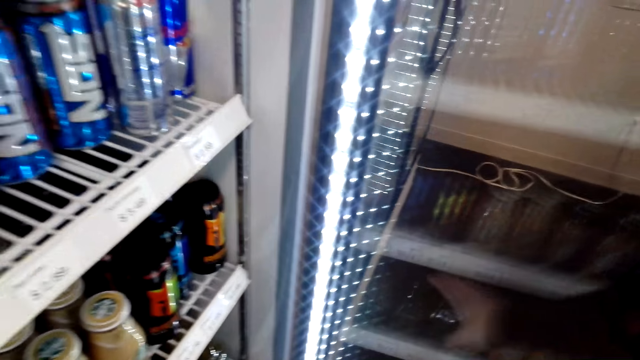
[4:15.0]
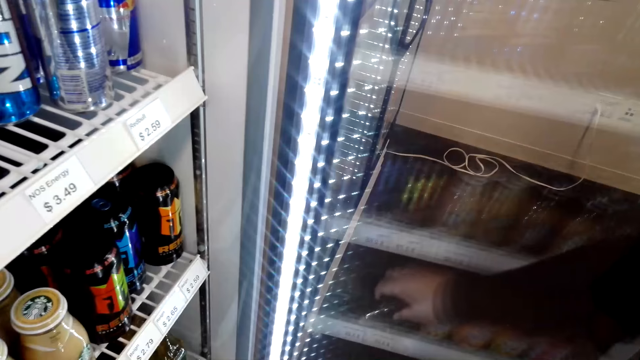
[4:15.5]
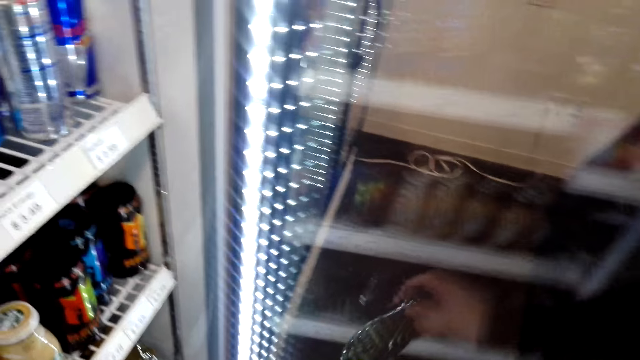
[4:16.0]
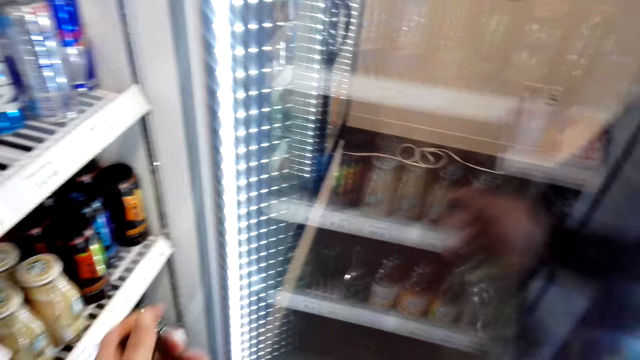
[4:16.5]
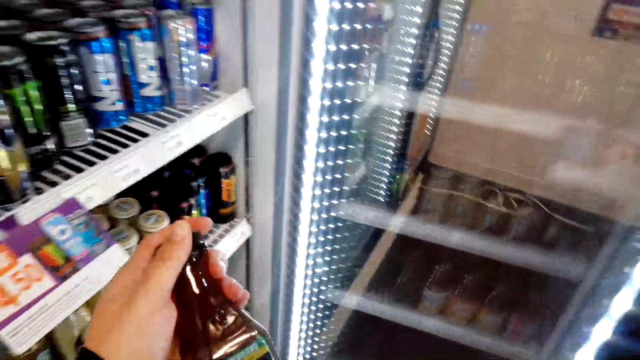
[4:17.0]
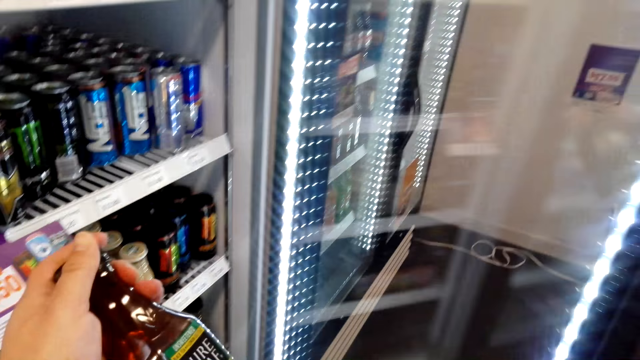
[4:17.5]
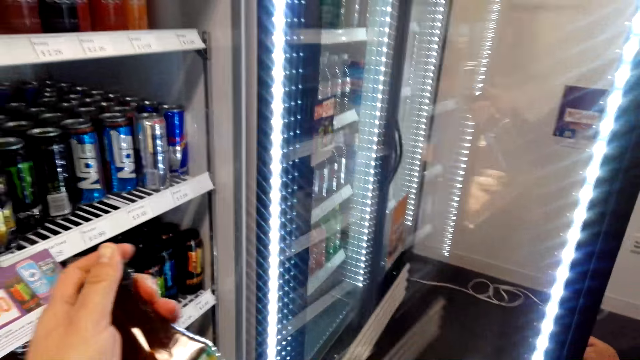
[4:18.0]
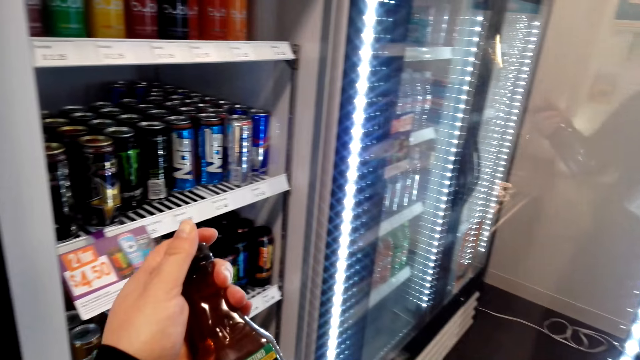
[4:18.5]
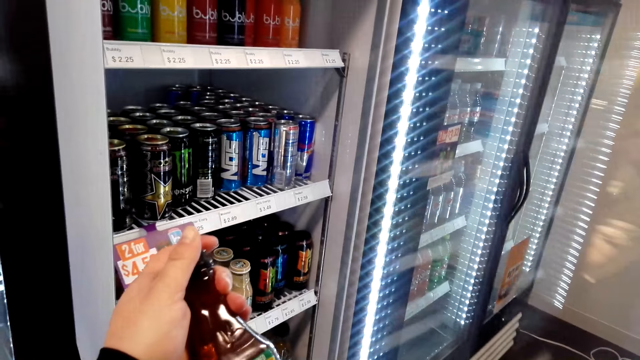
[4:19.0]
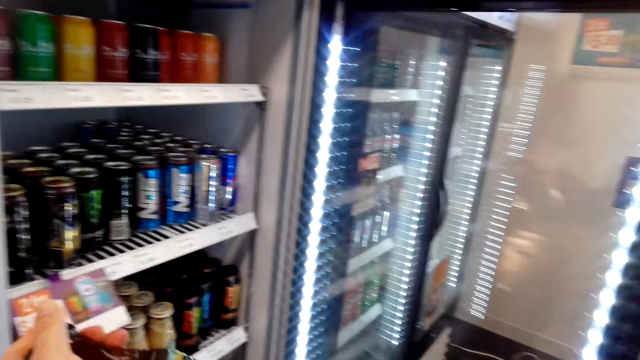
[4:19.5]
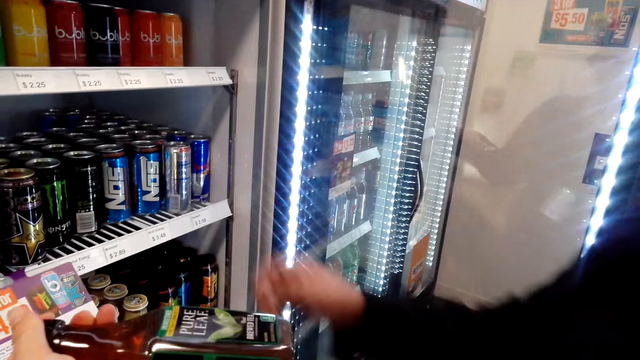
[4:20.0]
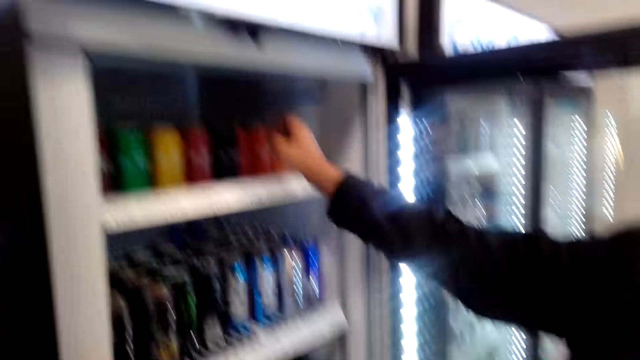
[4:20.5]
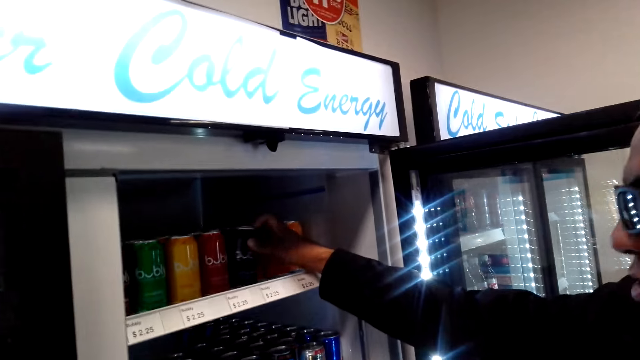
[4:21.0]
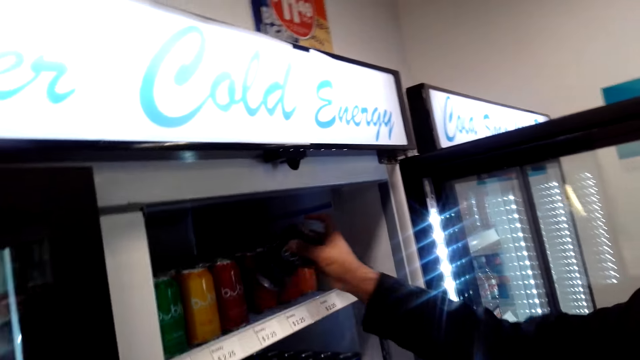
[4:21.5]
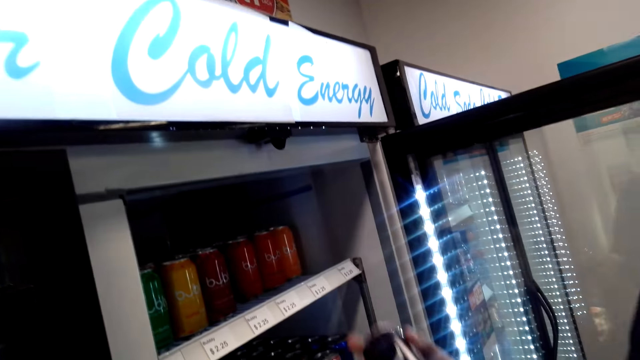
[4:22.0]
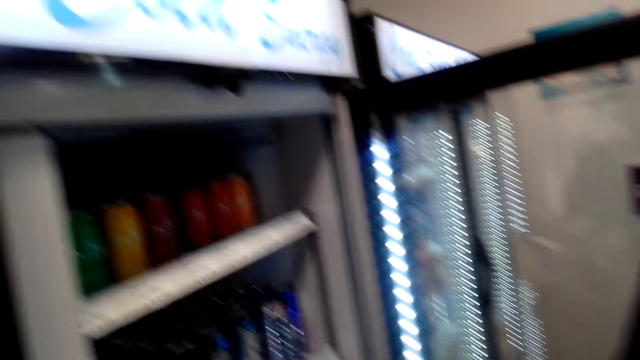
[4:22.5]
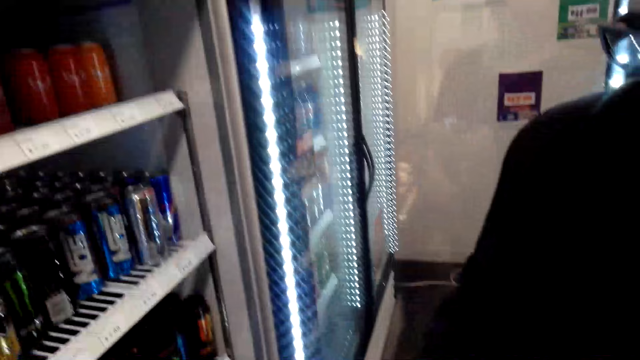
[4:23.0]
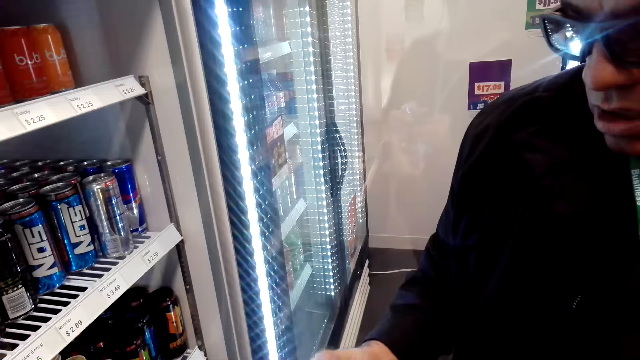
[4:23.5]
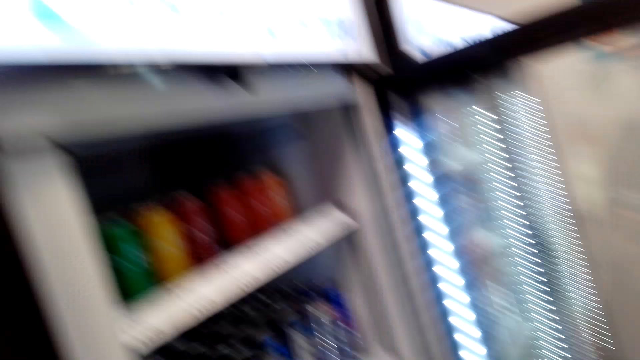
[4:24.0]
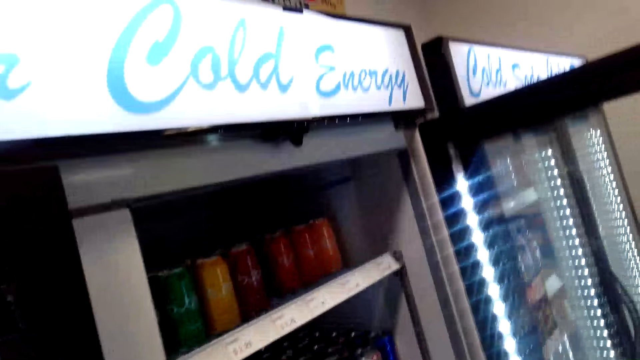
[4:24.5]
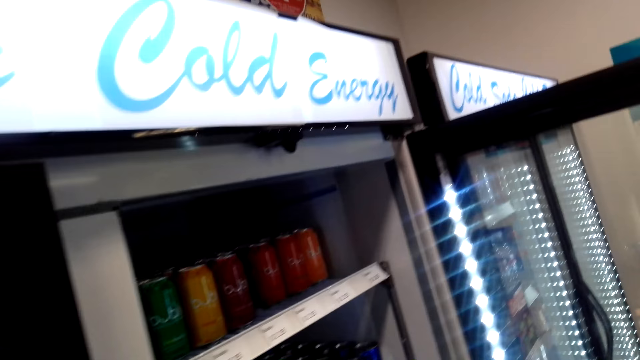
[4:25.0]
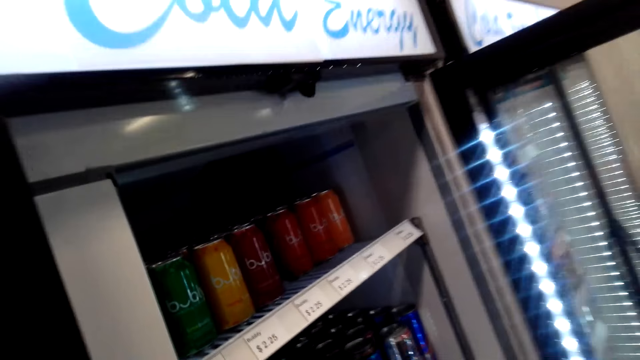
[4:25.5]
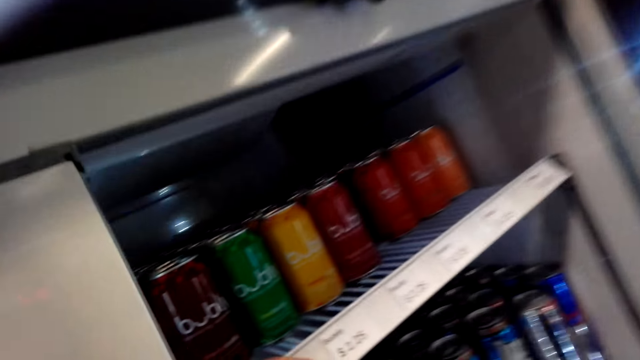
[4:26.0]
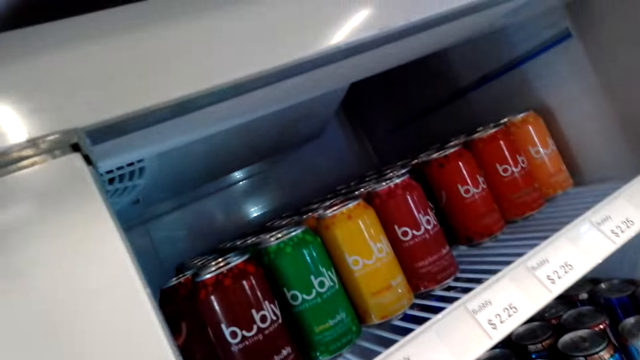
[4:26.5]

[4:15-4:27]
A man picks something on the fridge door shelf. The camera wearer holds something with his hands. The man picks something on the fridge shelf. The man stands on the floor. The camera wearer stands on the floor.

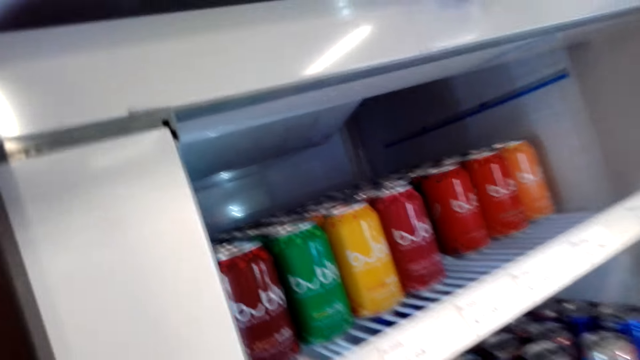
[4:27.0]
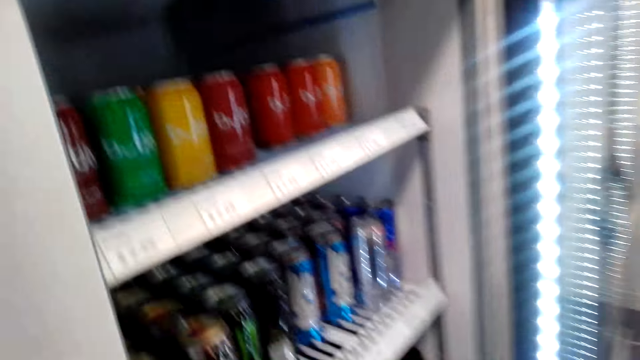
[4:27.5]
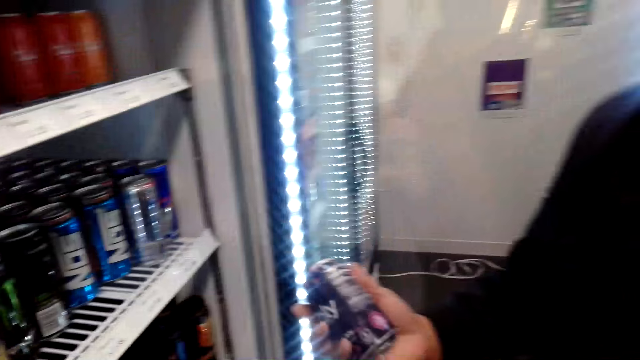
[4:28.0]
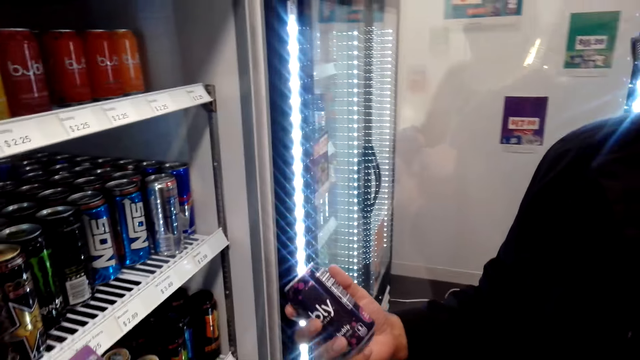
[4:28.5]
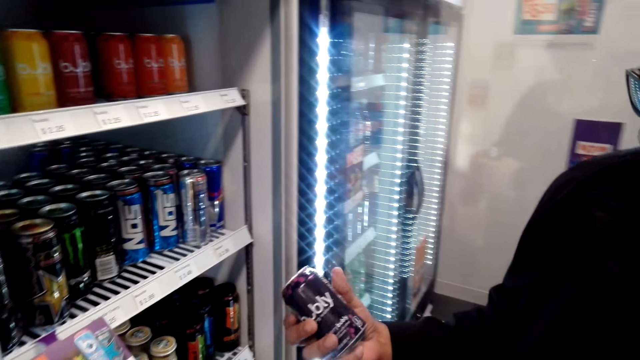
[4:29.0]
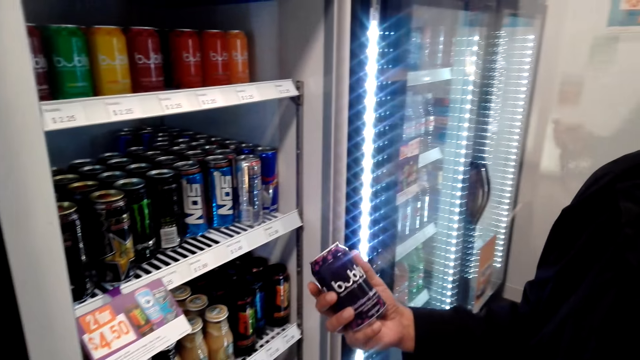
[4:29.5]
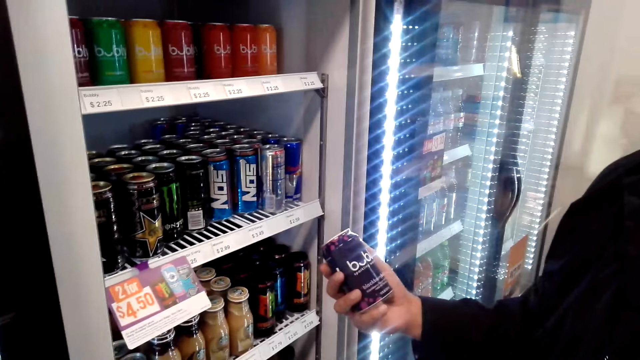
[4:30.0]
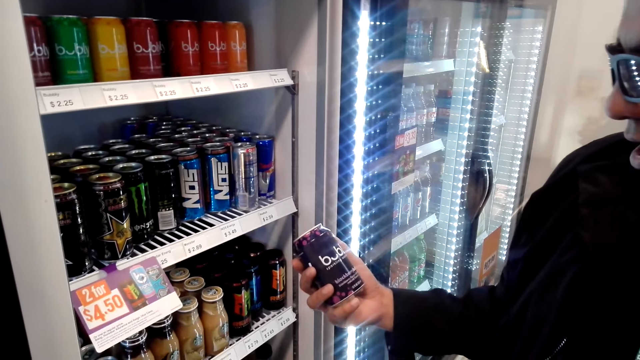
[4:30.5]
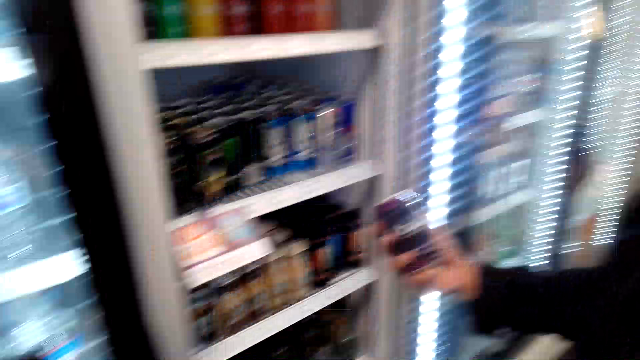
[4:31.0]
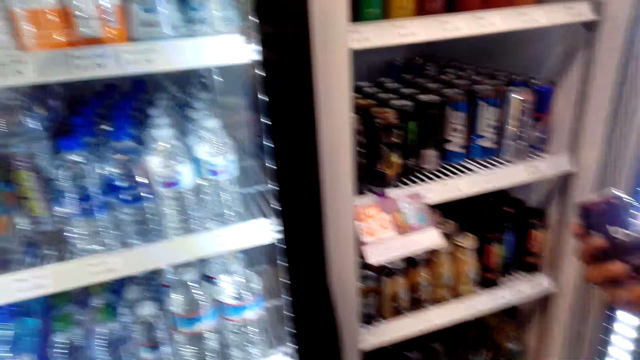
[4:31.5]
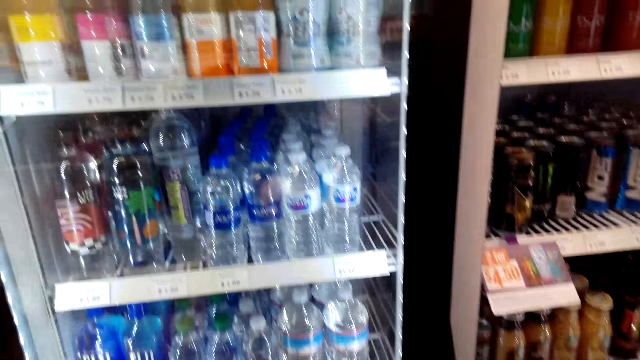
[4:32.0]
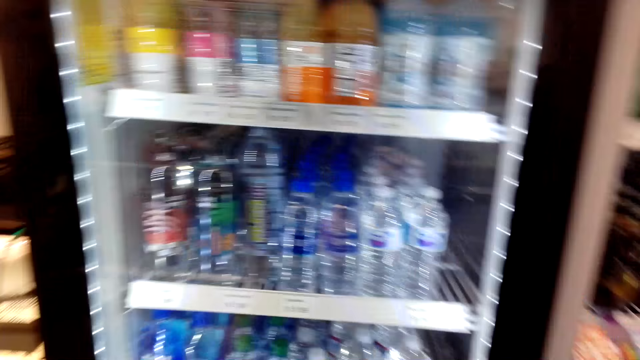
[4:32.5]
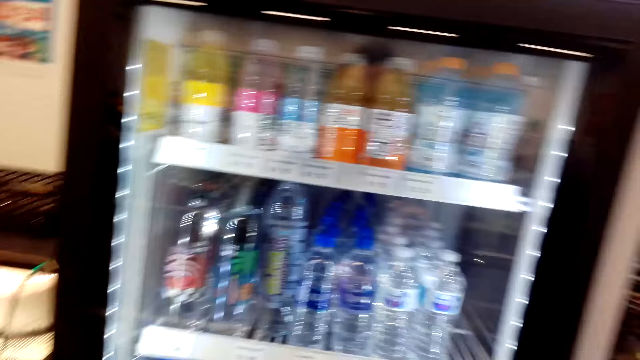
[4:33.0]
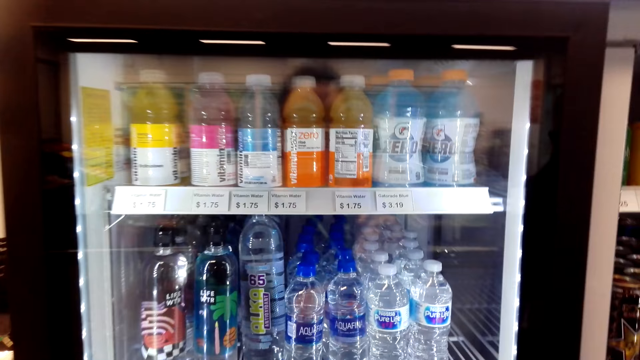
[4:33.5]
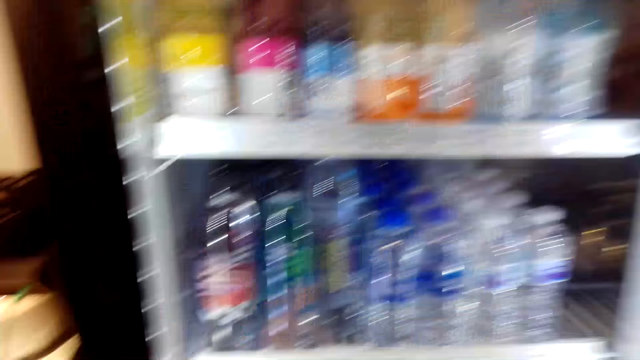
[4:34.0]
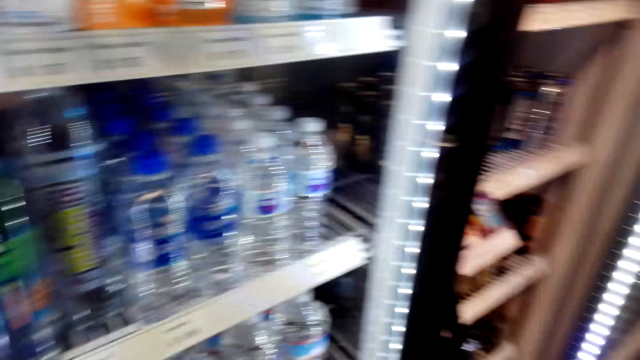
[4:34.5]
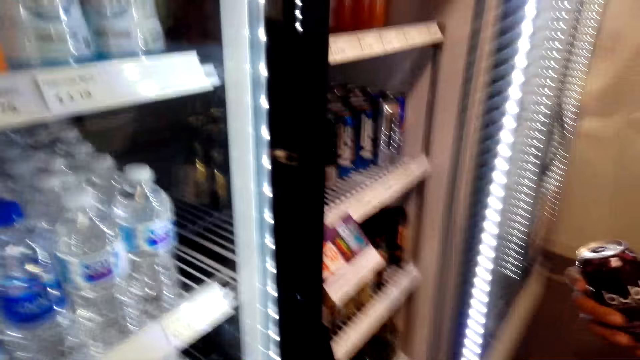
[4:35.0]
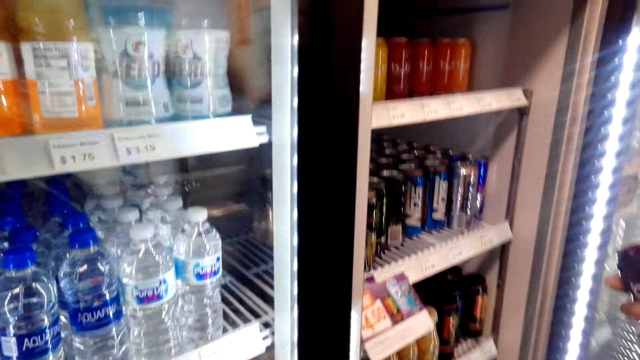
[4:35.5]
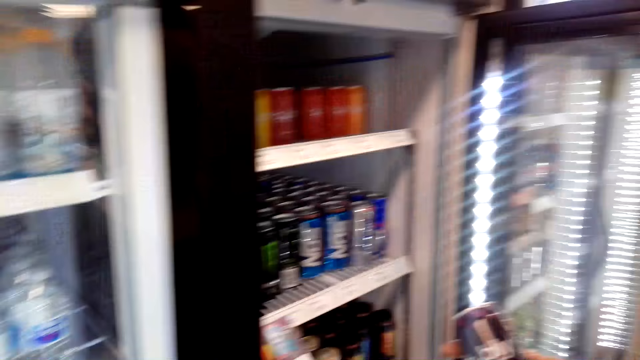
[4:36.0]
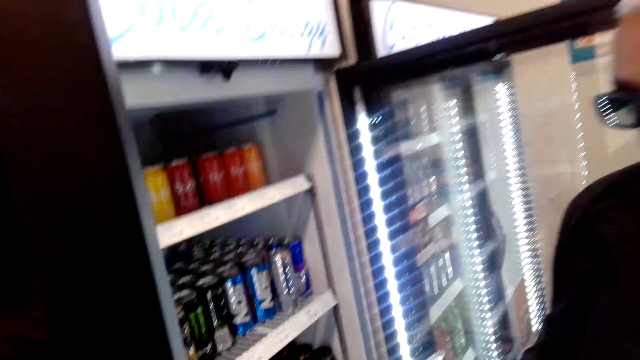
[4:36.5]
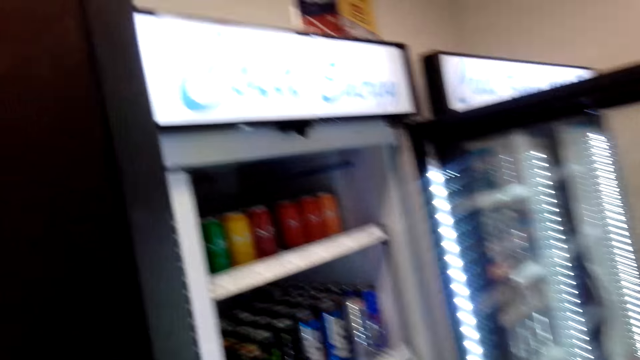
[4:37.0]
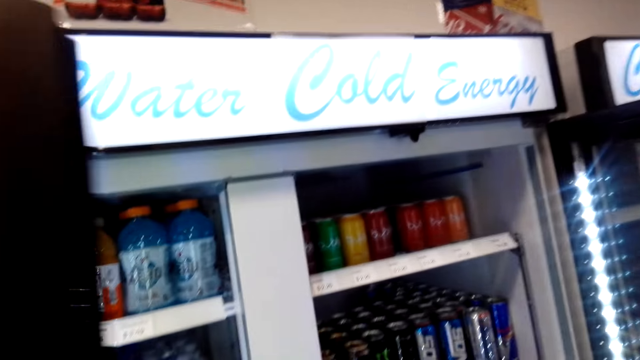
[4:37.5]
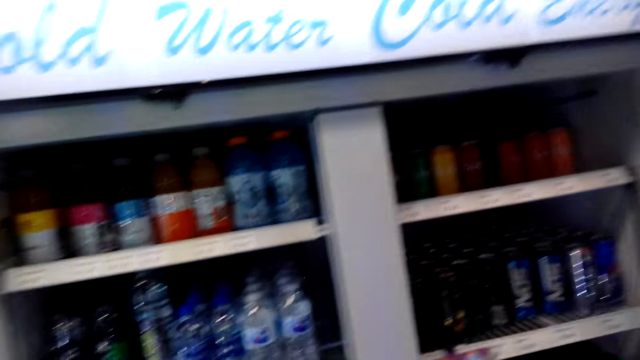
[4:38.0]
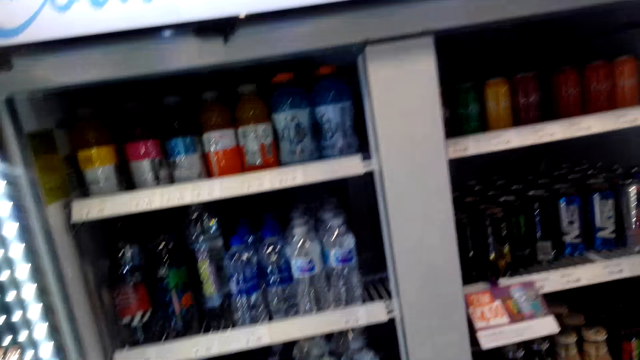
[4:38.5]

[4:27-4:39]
A man holds something with his hands. The camera wearer stands on the floor. They open the fridge.
